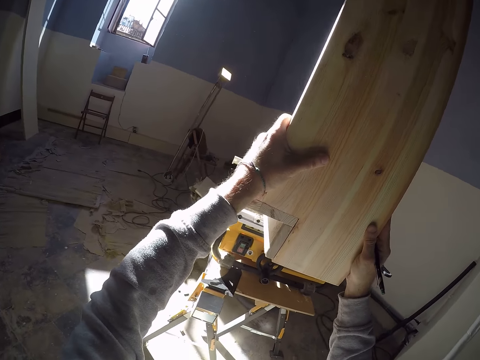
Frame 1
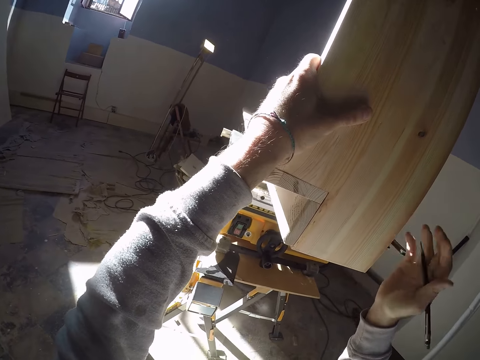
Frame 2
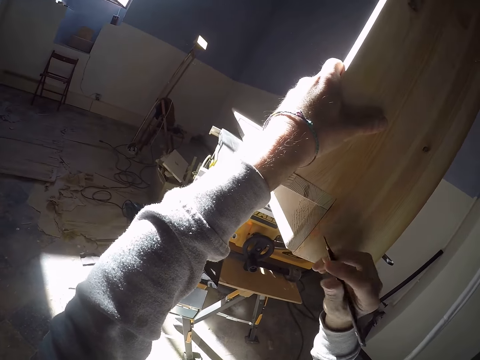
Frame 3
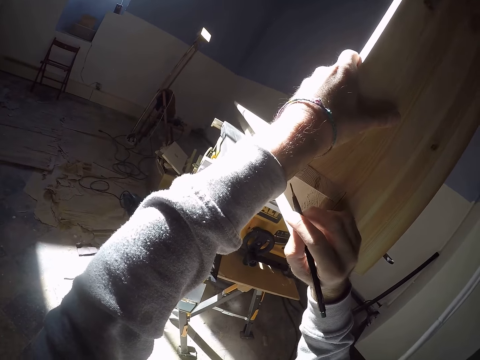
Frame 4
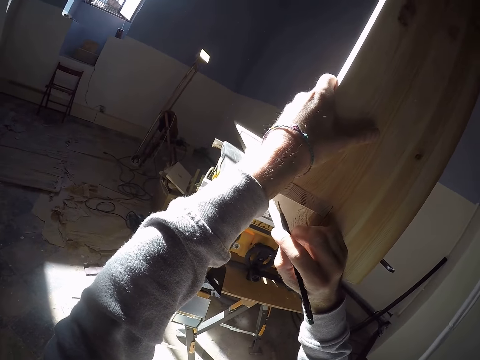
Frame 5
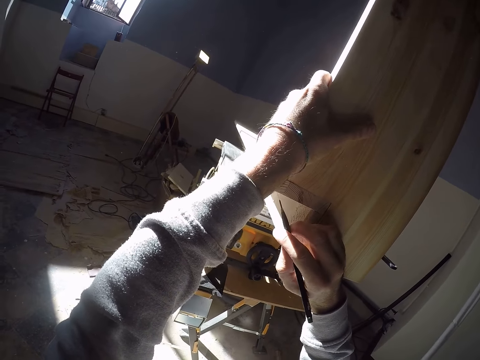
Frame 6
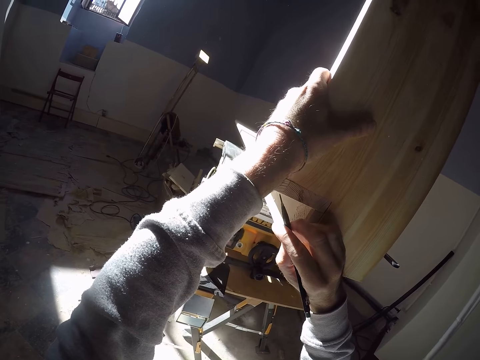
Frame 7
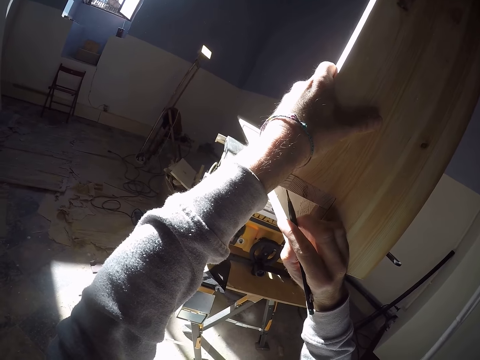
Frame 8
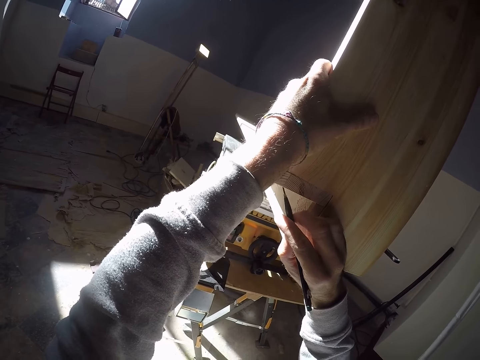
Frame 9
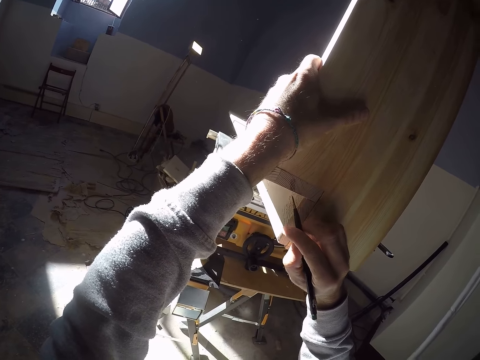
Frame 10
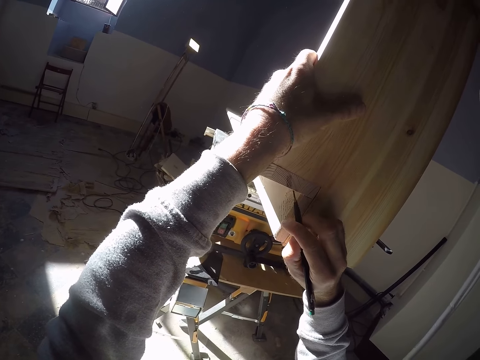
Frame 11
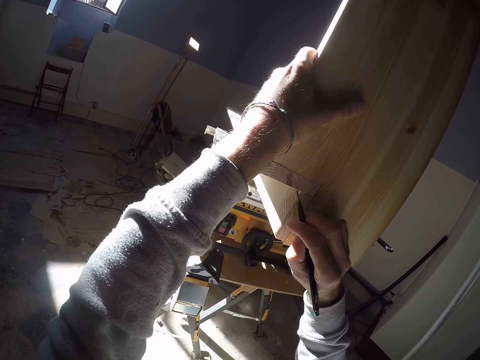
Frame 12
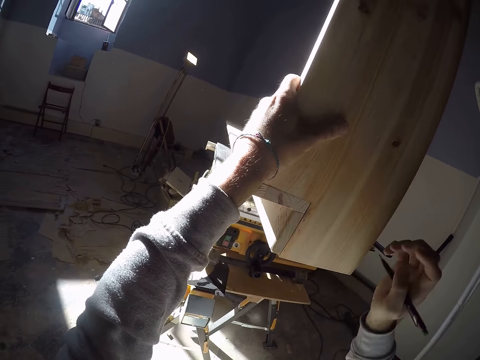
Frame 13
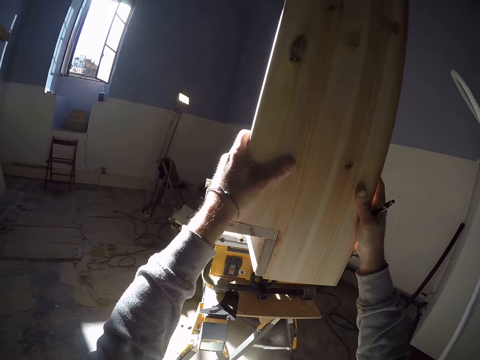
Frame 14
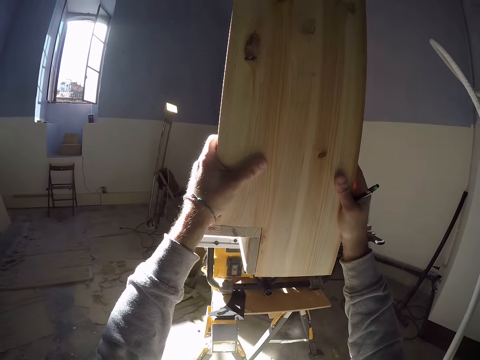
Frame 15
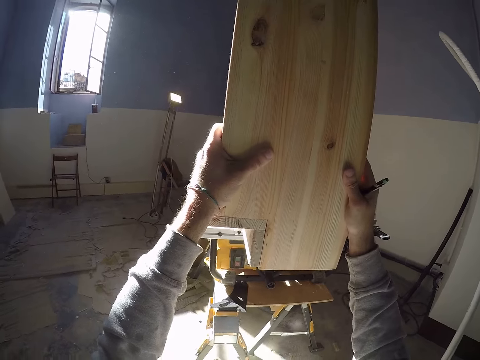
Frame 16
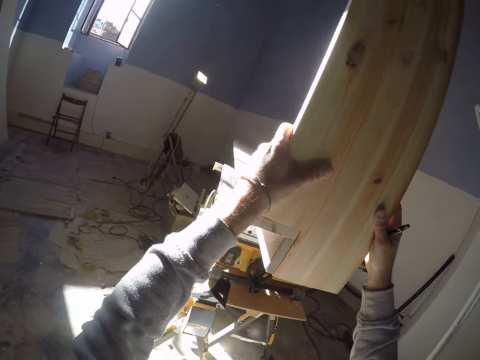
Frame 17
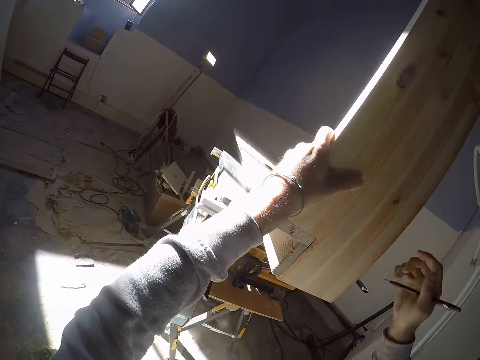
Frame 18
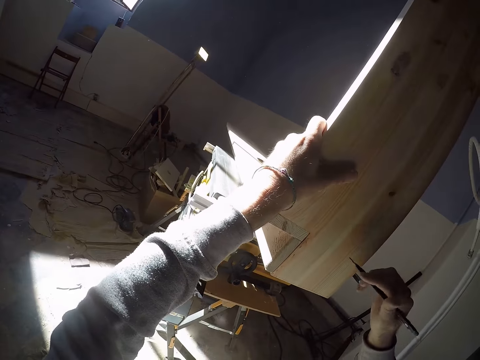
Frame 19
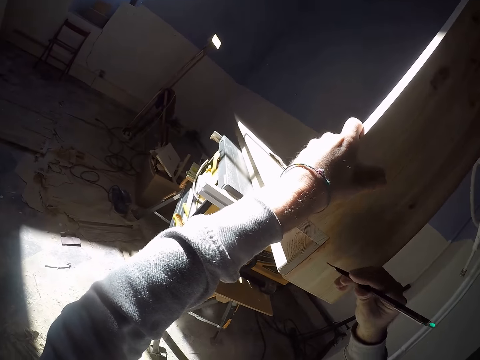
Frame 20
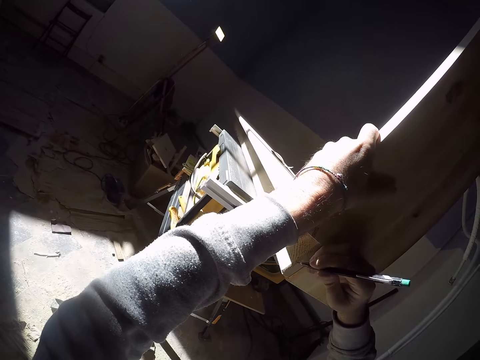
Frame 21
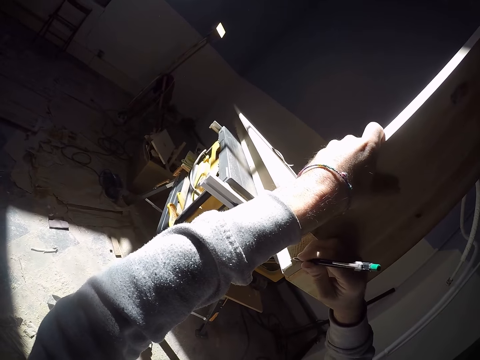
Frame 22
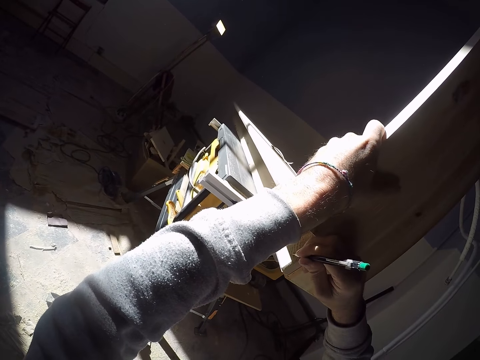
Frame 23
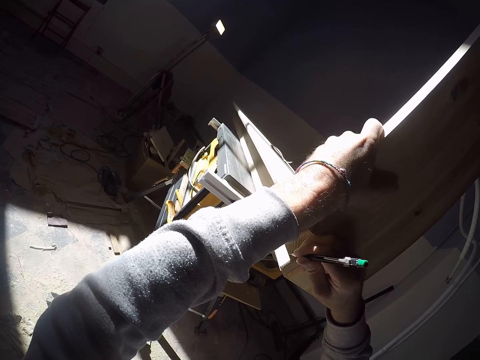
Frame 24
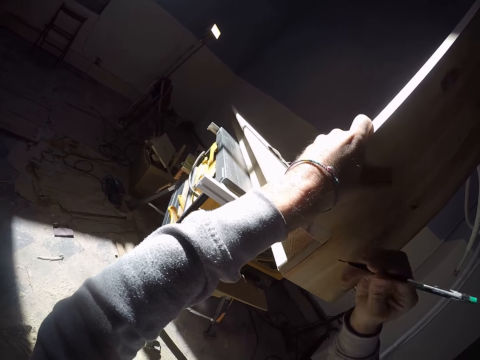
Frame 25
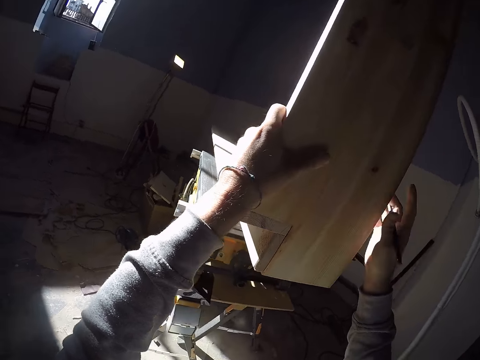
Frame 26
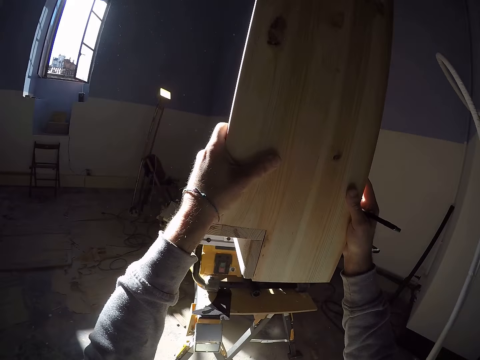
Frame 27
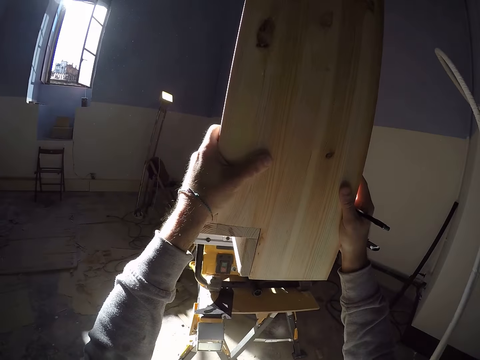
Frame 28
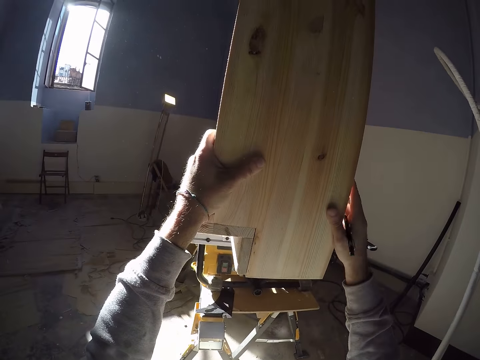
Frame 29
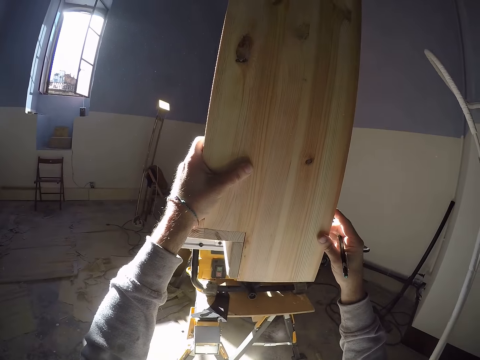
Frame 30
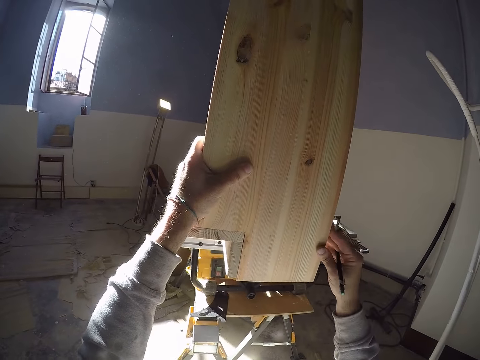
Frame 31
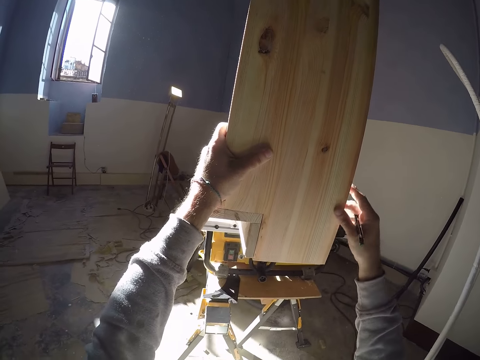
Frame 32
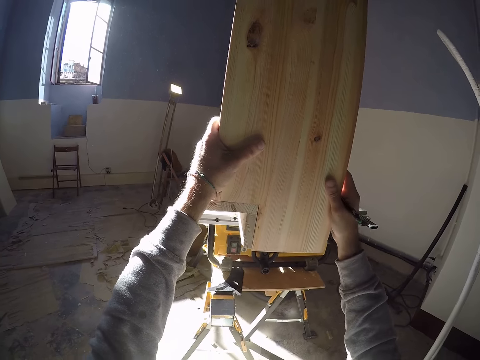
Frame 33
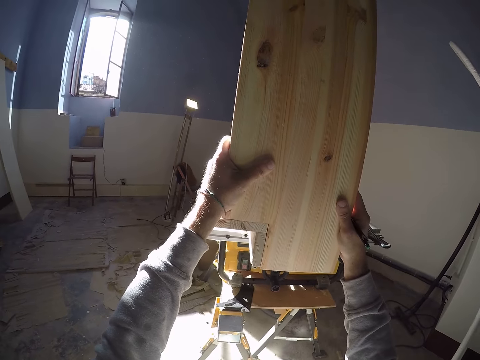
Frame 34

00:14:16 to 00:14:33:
The camera wearer lifts his right hand from the wooden plank. He marks the wooden rest with the pencil with his right hand. He holds the wooden plank against the wooden rest with both hands. He marks the wooden rest with the pencil with his right hand. He holds the wooden plank against the wooden rest with both hands.

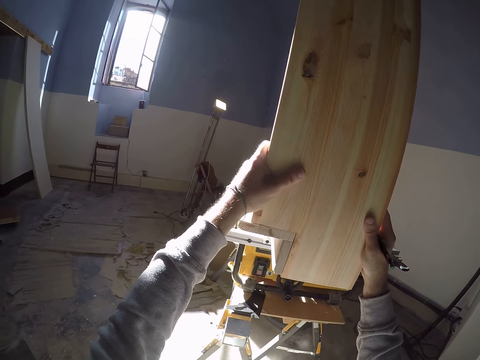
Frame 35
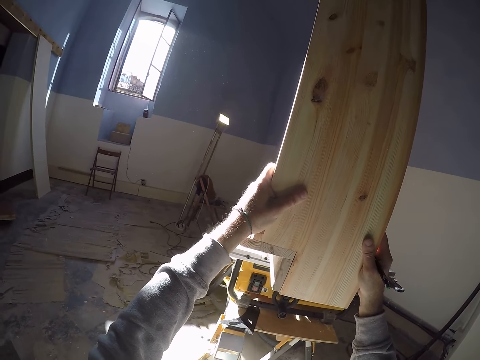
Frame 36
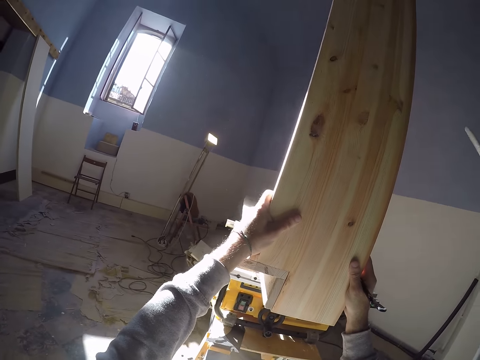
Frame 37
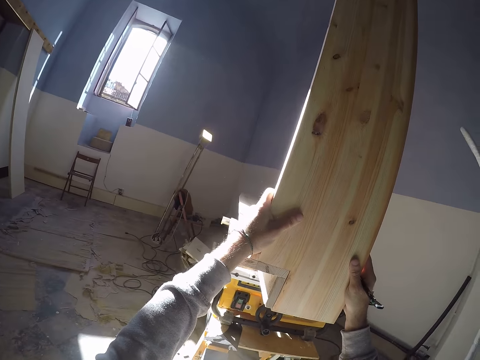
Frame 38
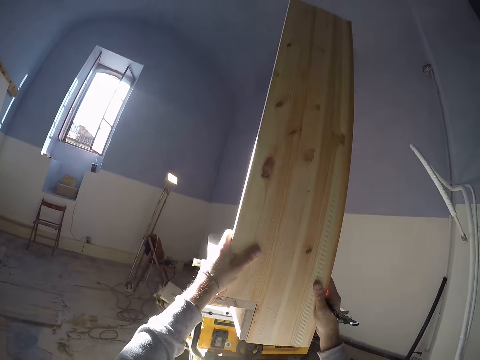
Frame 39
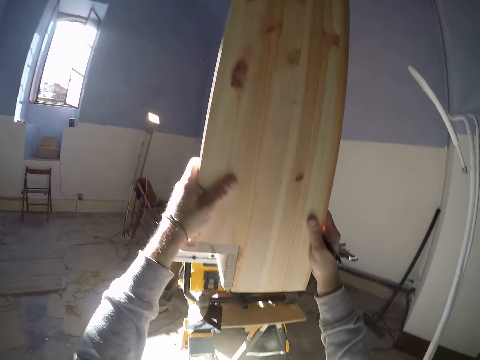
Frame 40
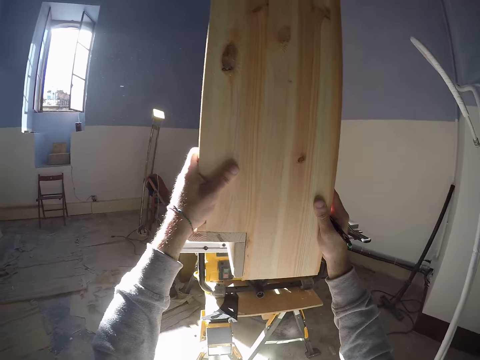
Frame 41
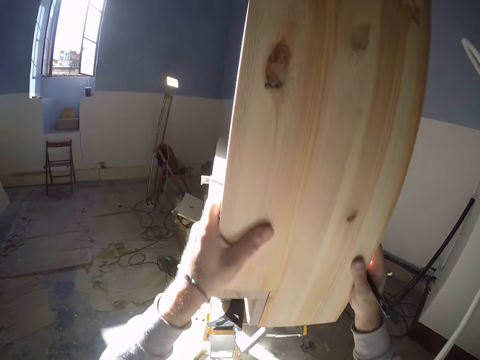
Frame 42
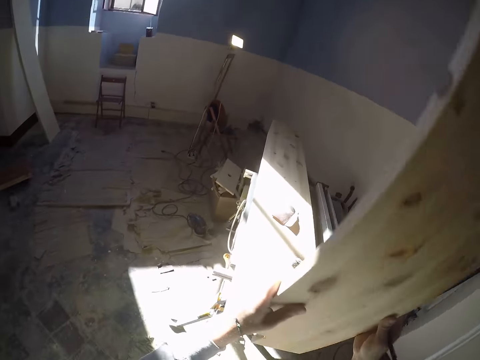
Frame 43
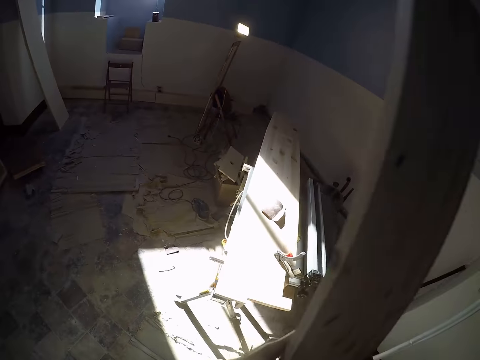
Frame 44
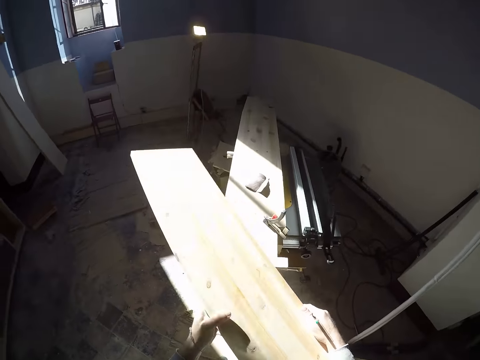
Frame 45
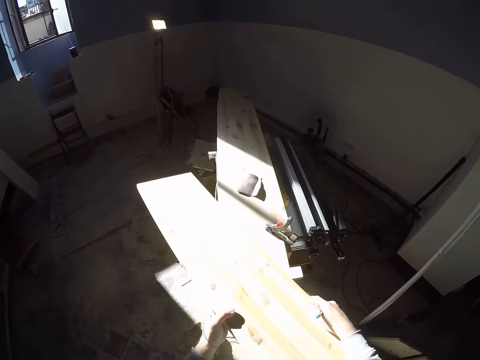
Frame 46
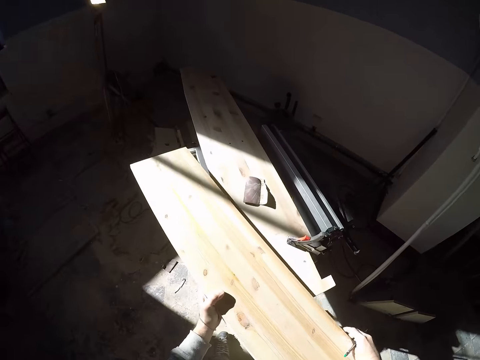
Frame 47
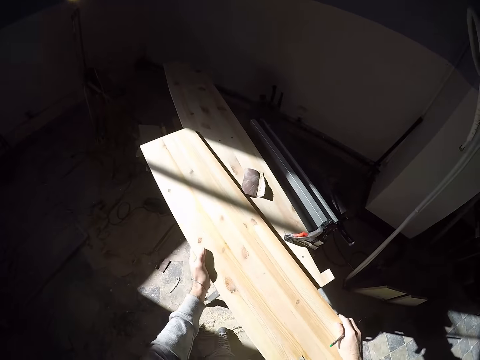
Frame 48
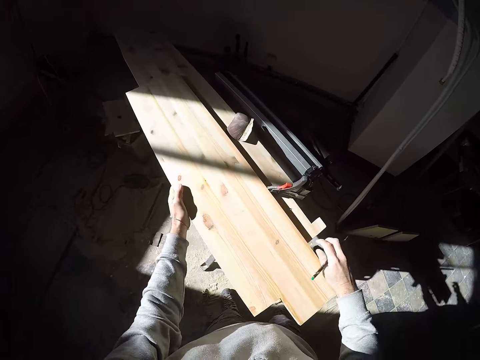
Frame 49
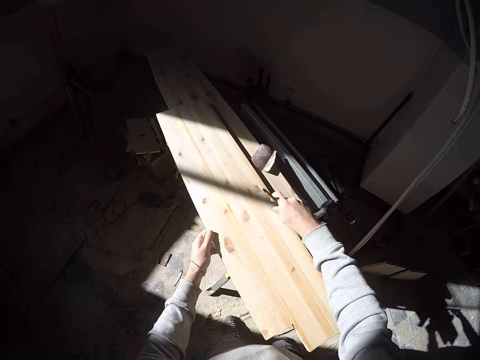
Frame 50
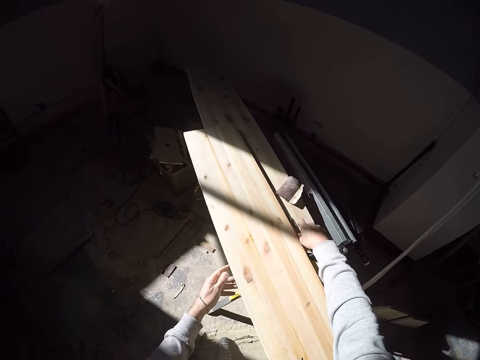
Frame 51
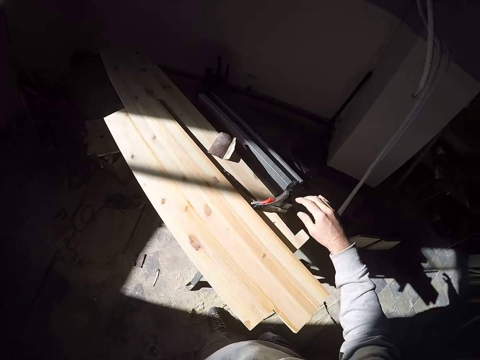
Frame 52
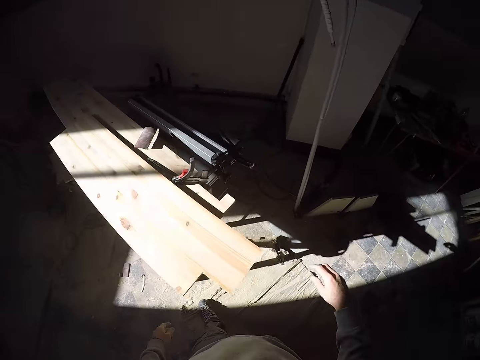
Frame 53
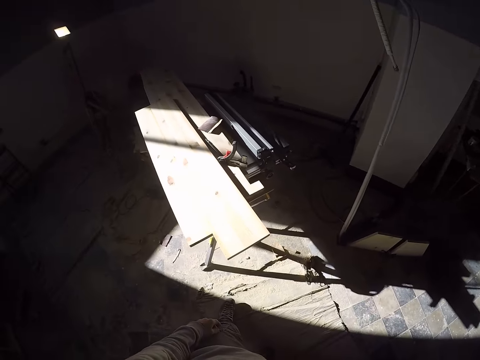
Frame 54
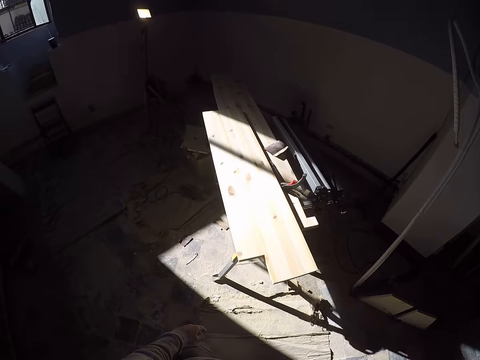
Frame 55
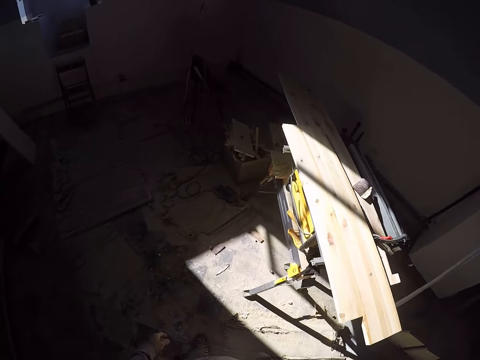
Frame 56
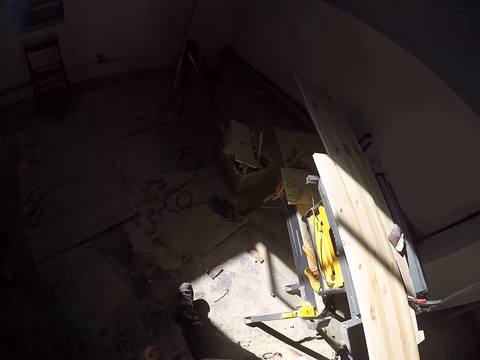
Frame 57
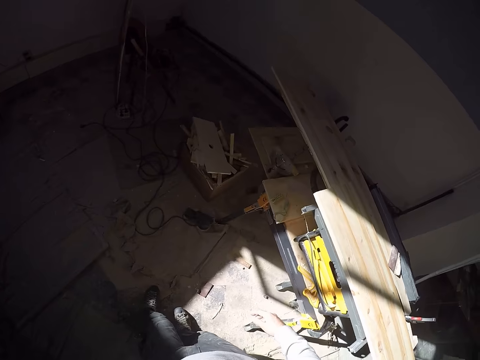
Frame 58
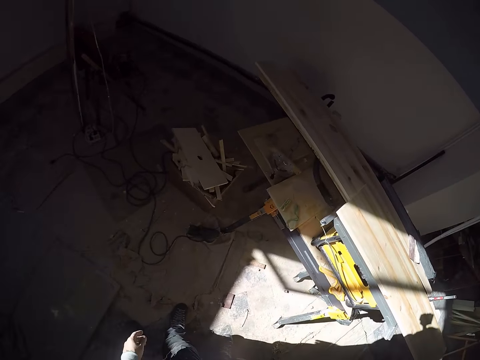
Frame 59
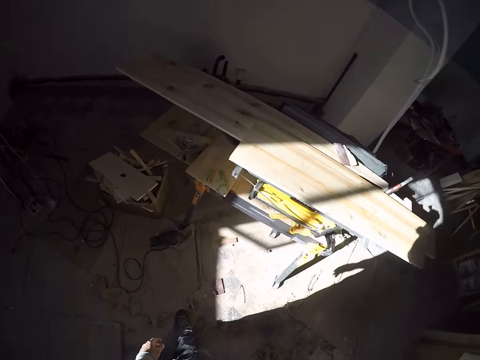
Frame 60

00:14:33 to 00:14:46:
The camera wearer lifts the wooden plank from the wooden rest with both hands. He places the wooden plank on the wooden rest with both hands. He drops the pencil on the wooden rest with his right hand. He stands on the floor. He walks on the floor towards a shelf.
